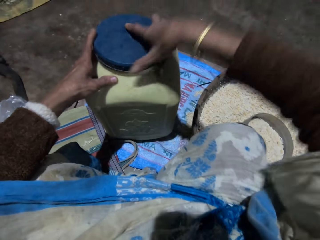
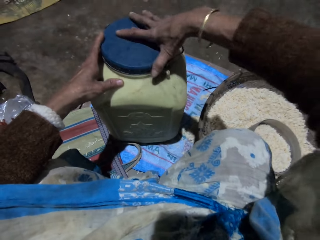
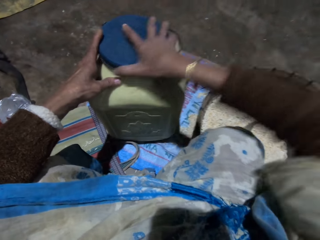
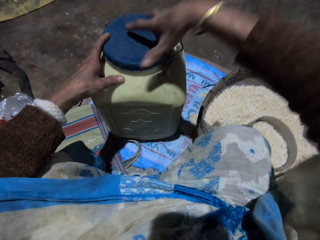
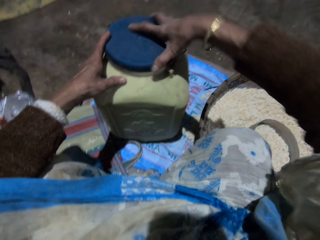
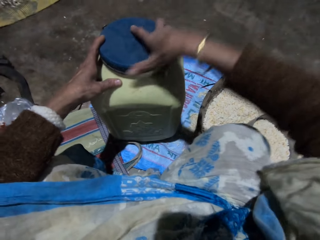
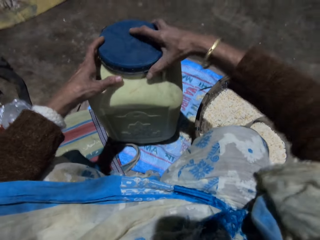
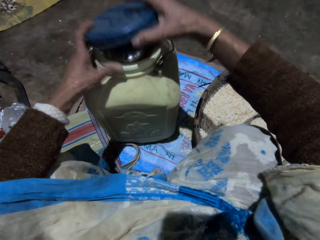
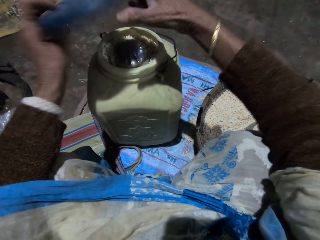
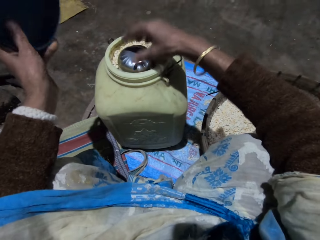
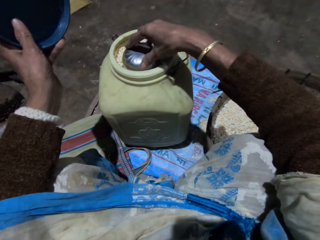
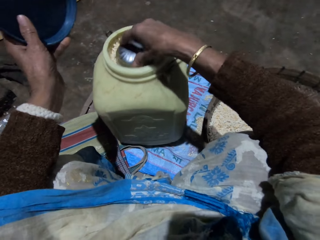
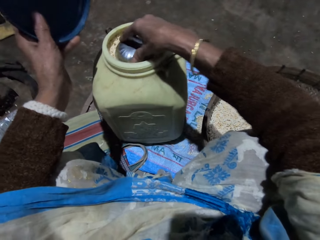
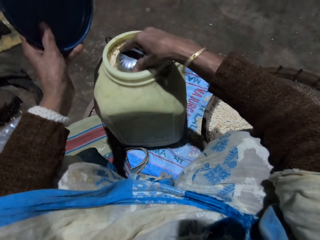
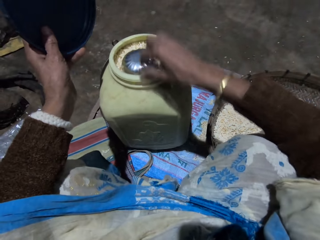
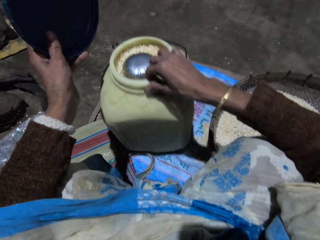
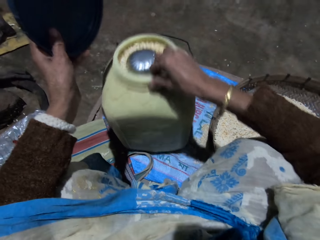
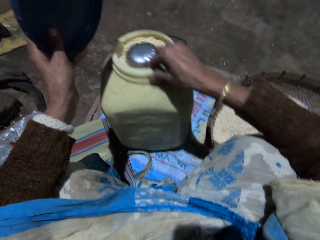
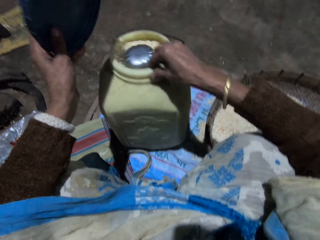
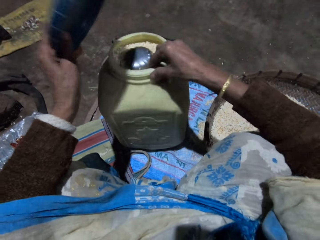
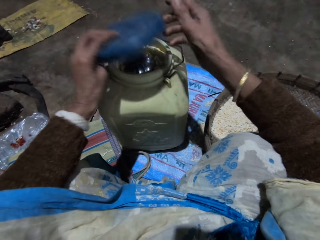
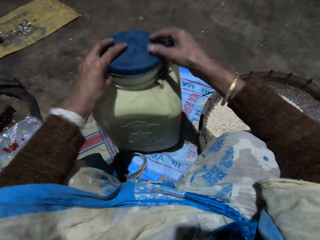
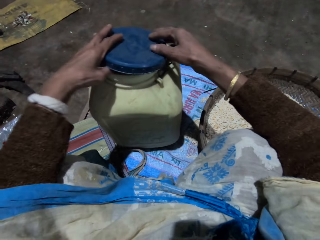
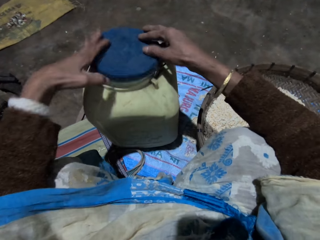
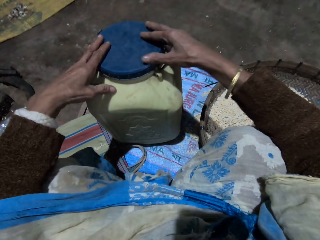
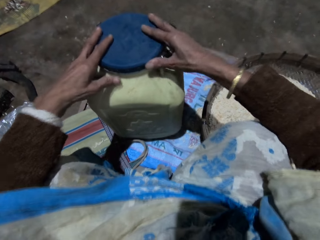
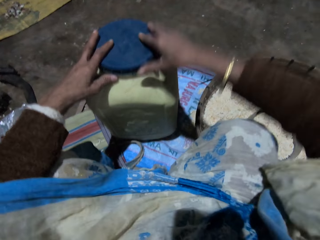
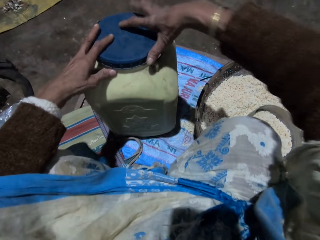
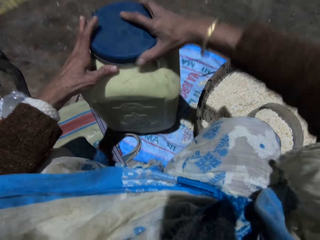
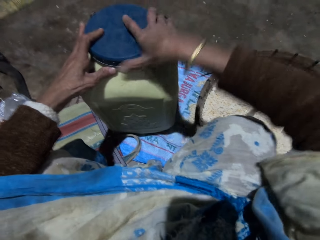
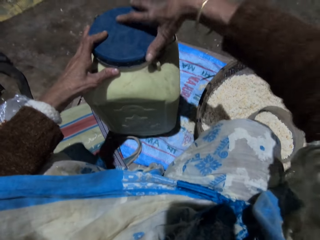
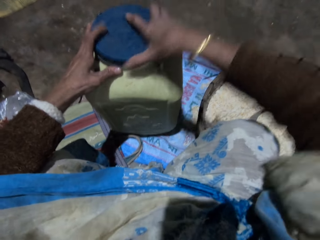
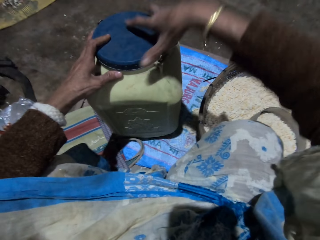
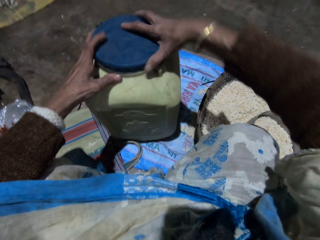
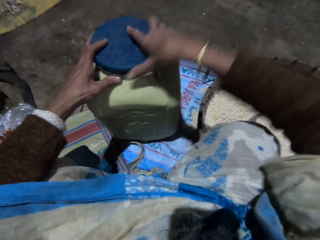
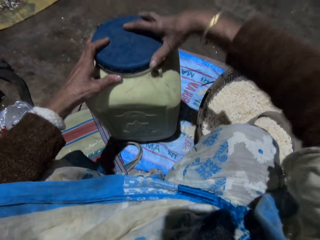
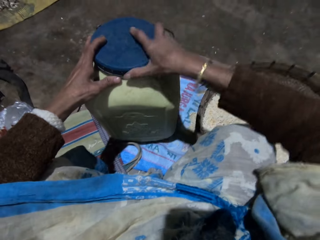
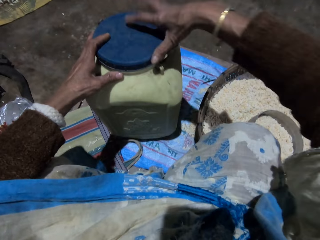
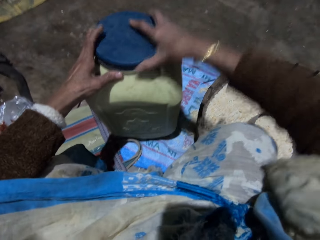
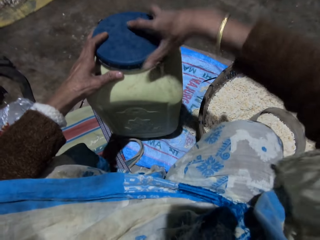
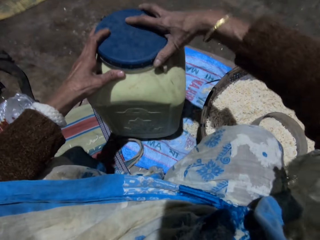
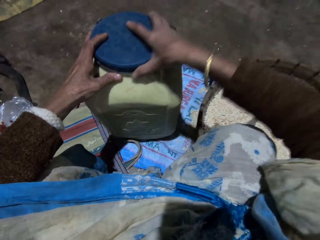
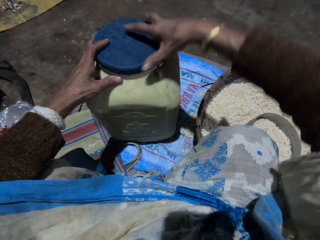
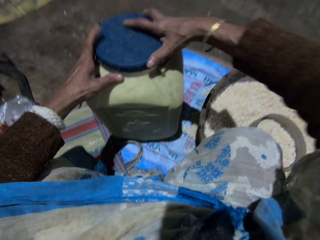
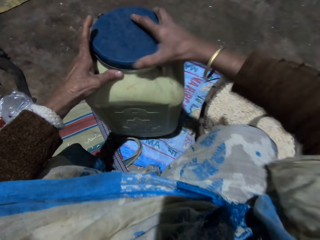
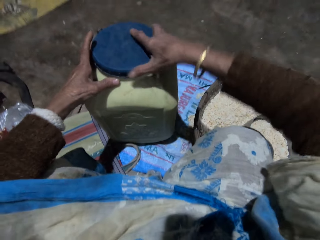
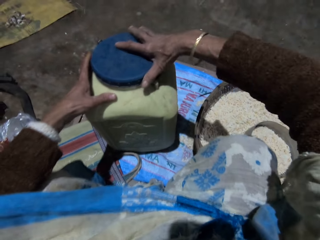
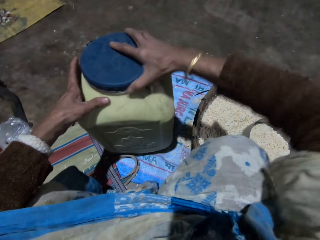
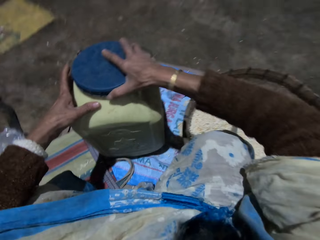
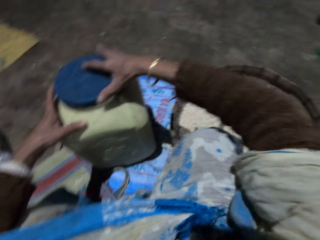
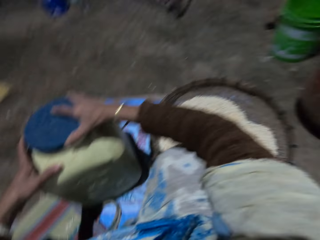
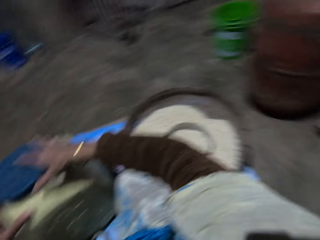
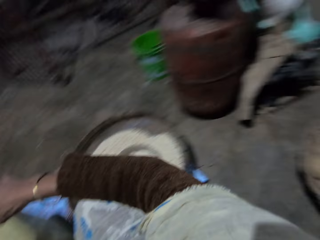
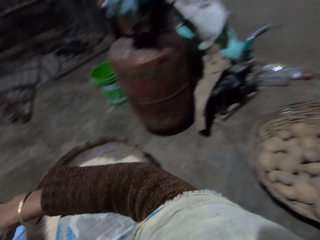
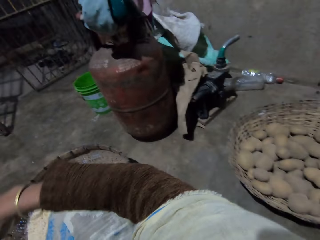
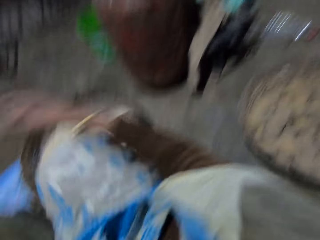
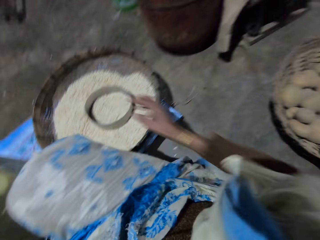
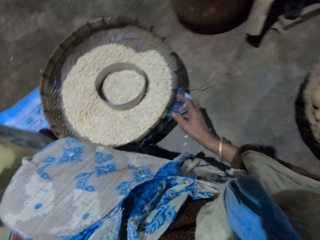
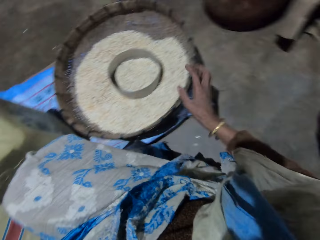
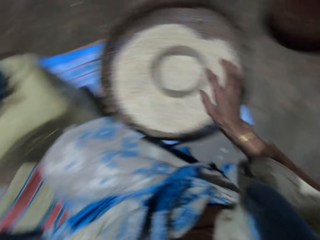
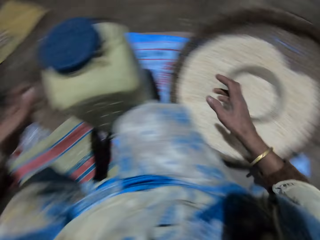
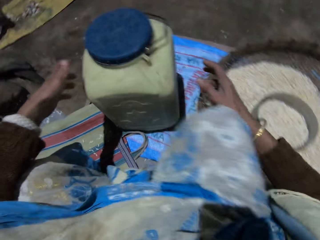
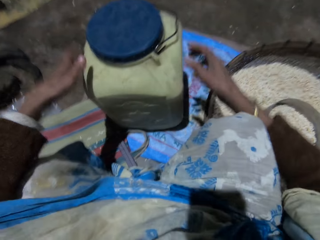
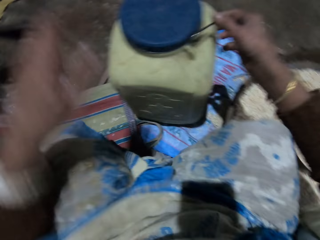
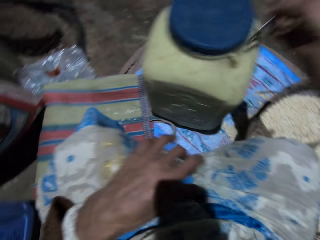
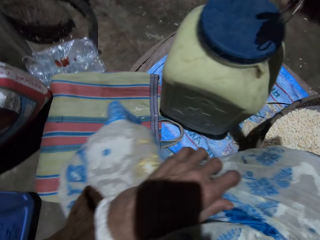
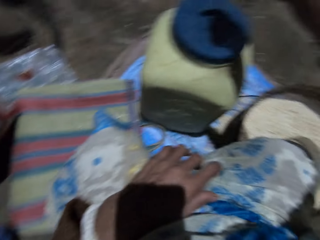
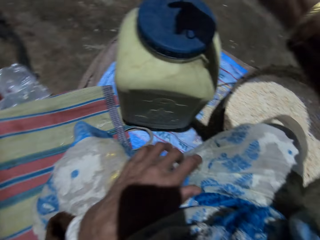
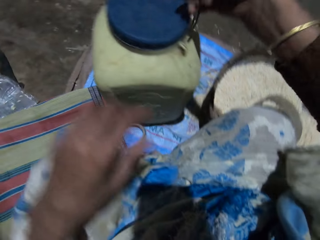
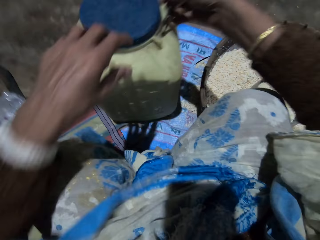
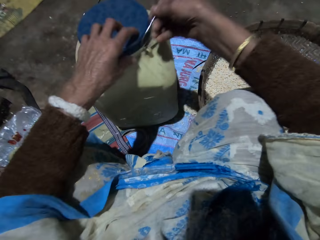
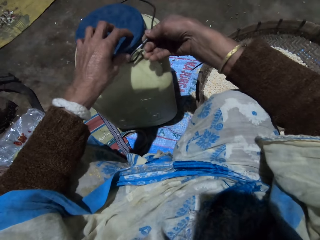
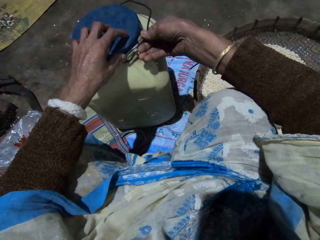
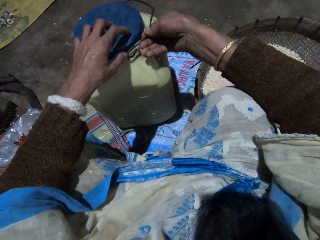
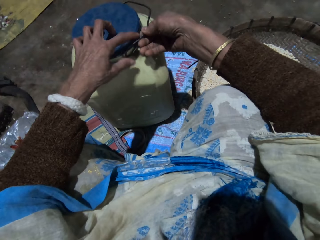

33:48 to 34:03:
The camera wearer opens the lid with her right hand. She presses the rice in the container. She holds the container lid with her left hand. She presses the small stainless bowl into the container with her right hand. She shakes the container with her right hand. She adjusts the storage container. She covers the container with the container lid with her right hand. She turns around. She touches the winnowing basket. She fixes the storage container handle.

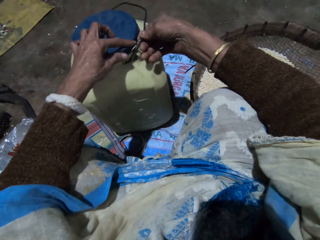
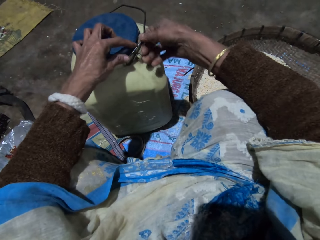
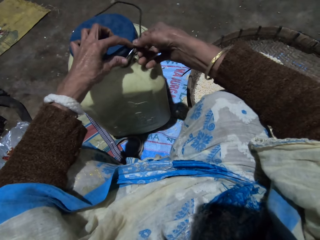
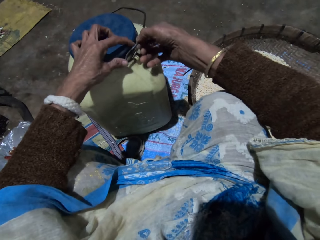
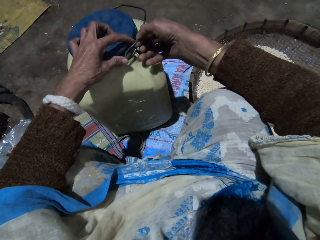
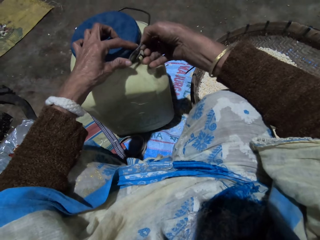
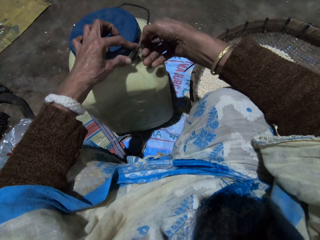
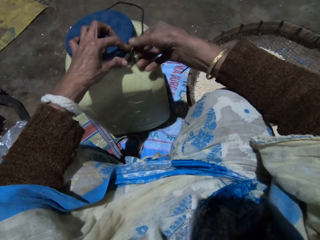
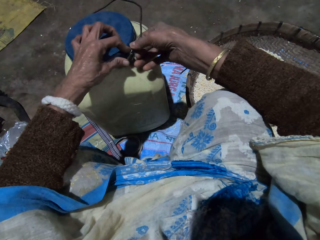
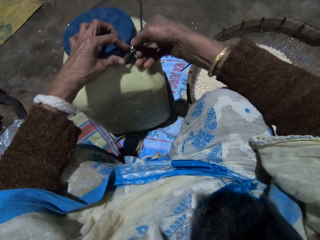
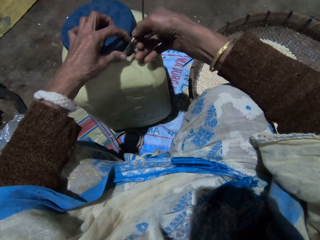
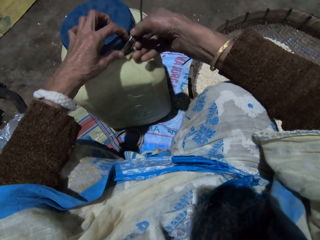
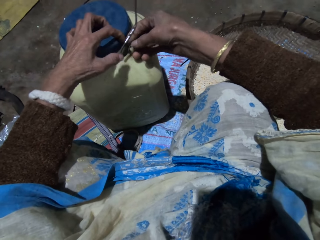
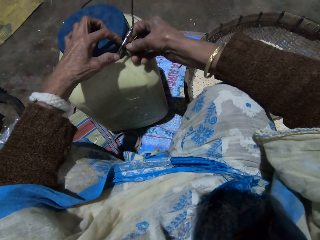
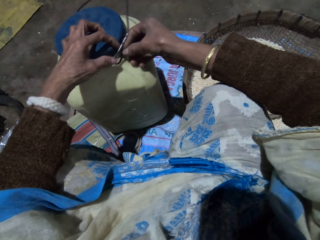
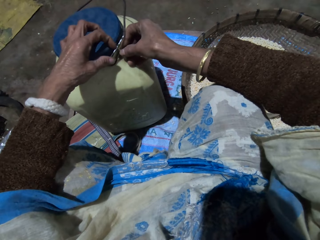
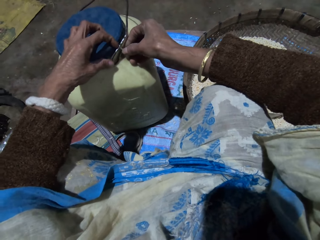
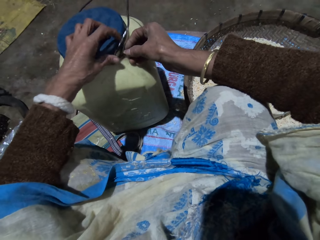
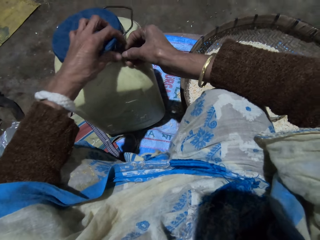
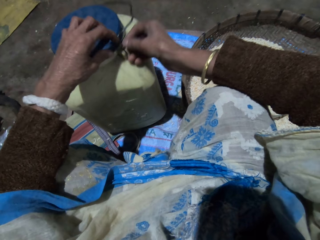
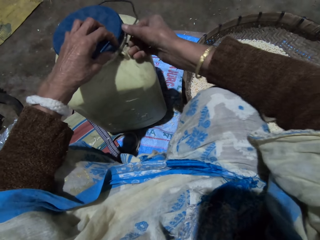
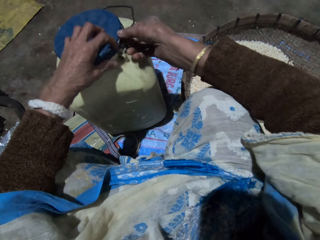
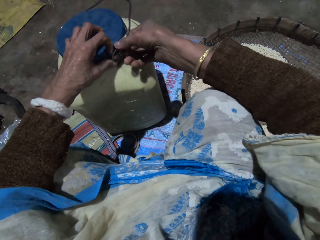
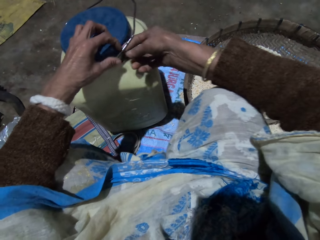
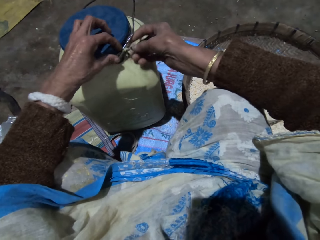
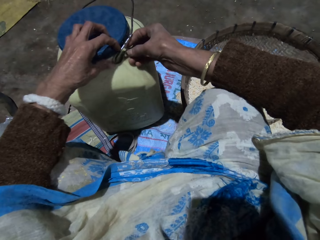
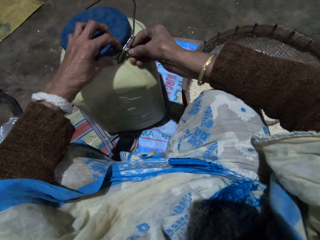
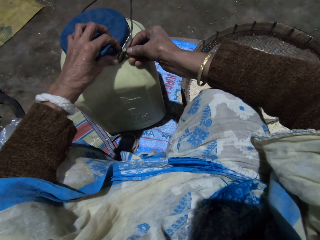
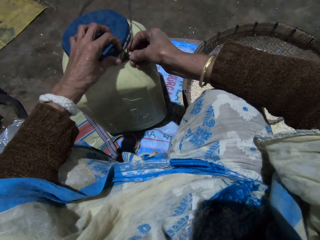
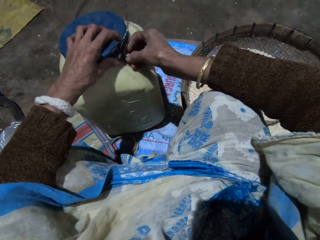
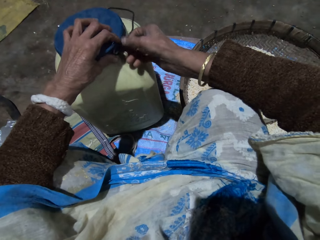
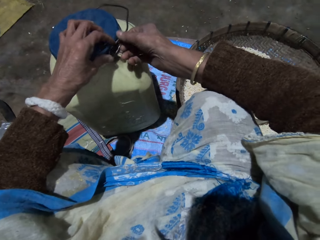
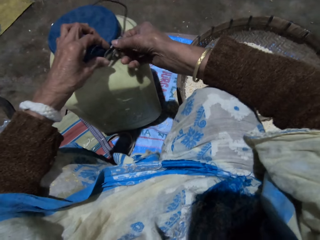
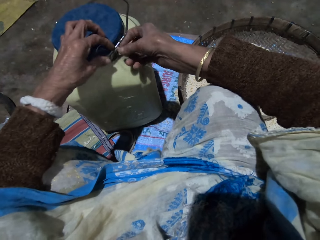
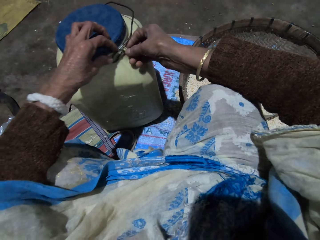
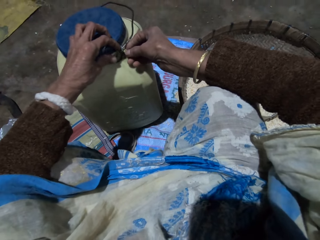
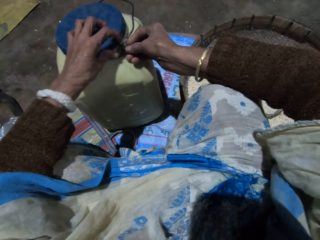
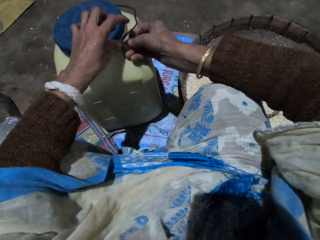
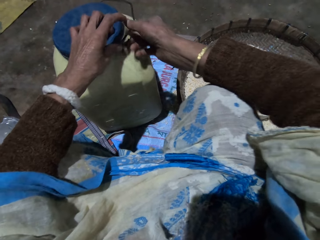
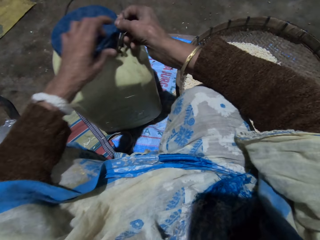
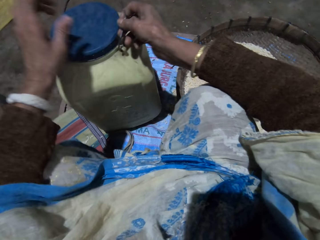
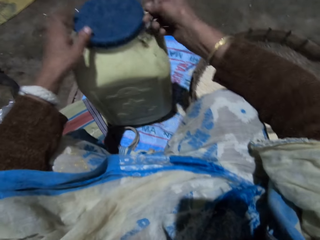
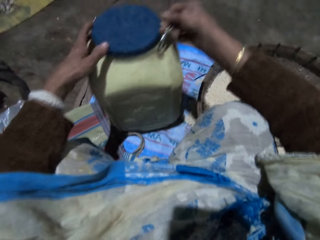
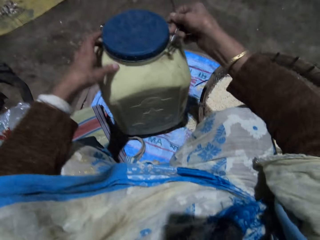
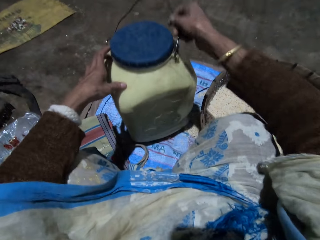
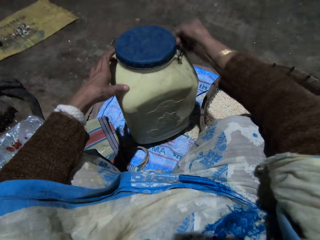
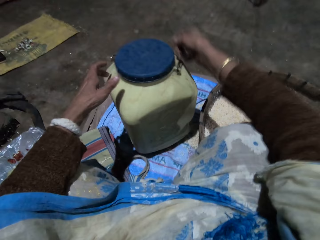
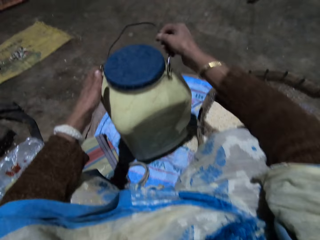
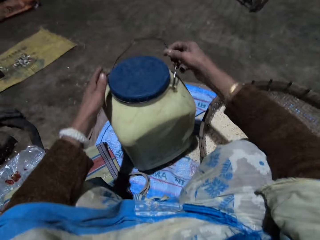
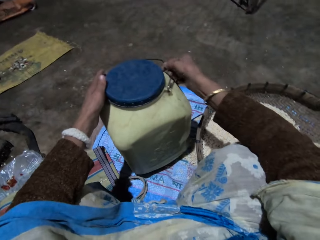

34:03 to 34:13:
The camera wearer adjusts the handle of the container with her right hand.
